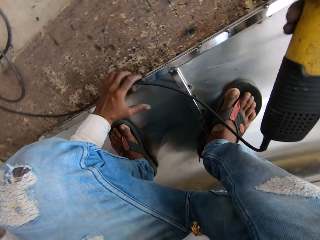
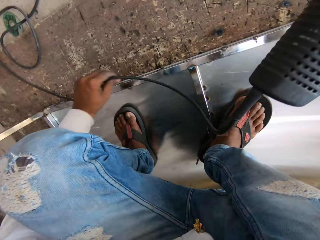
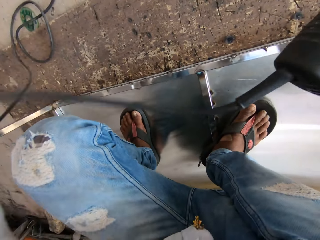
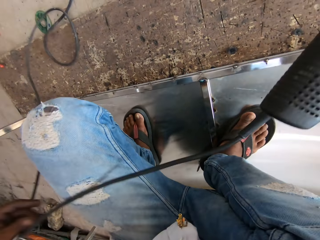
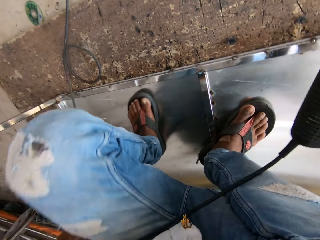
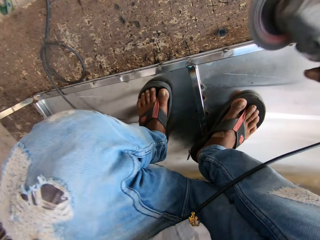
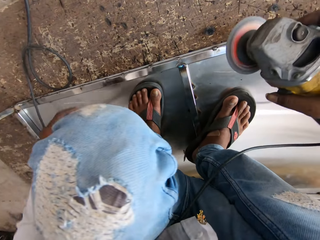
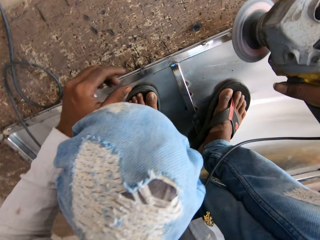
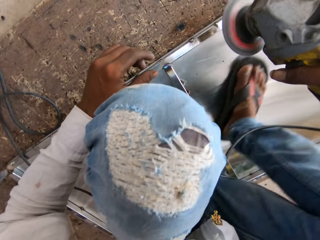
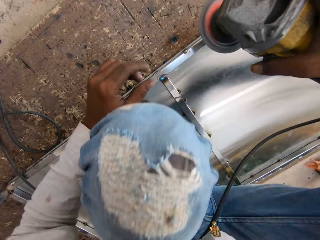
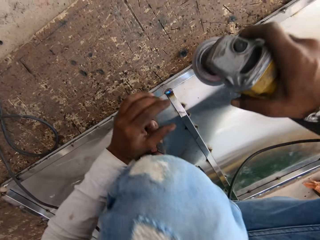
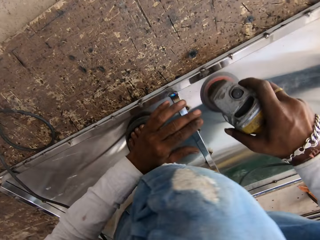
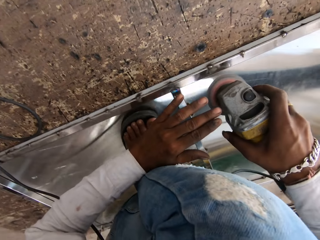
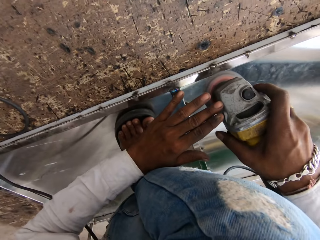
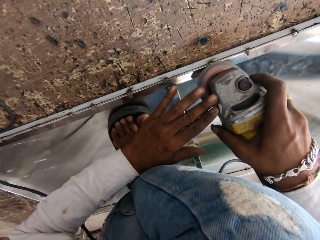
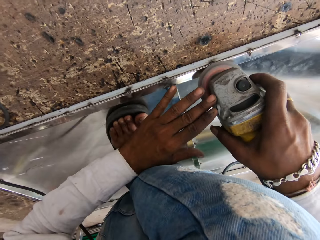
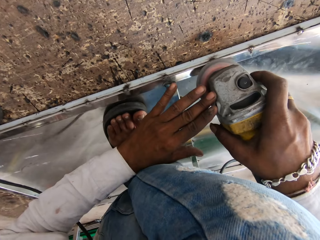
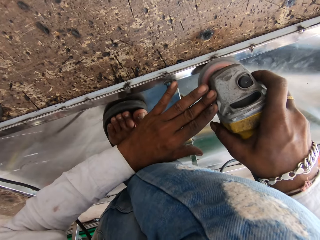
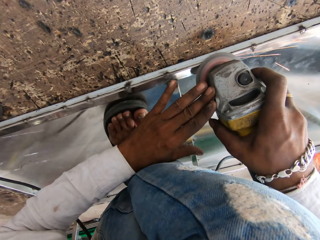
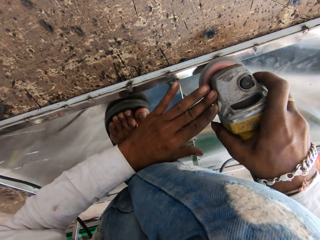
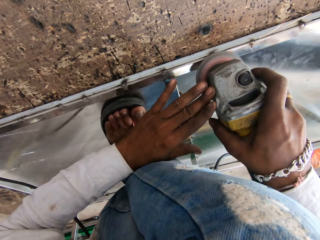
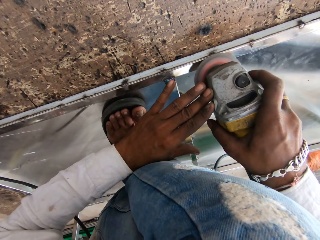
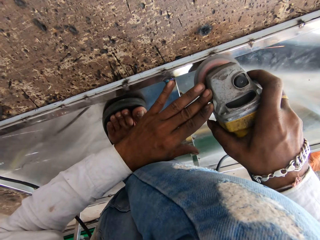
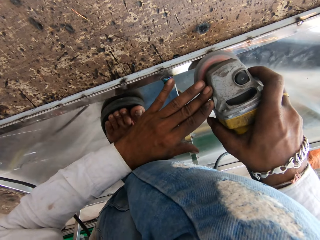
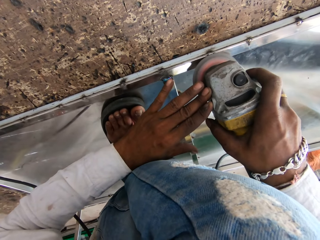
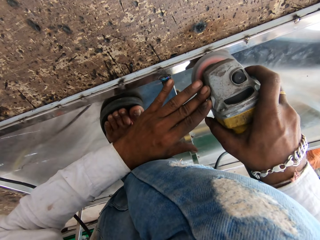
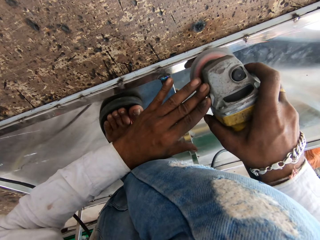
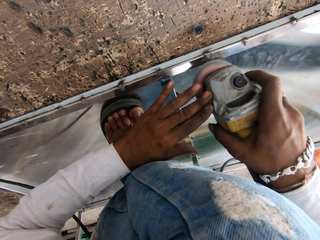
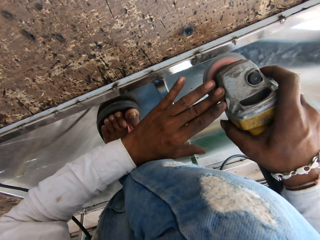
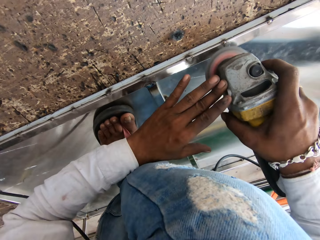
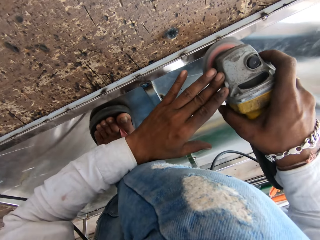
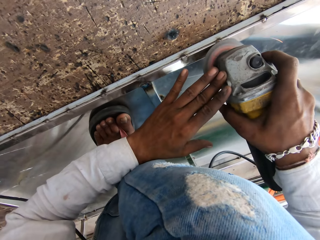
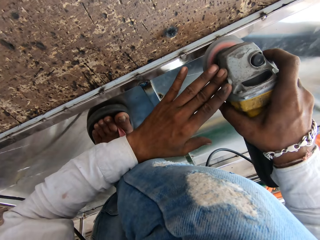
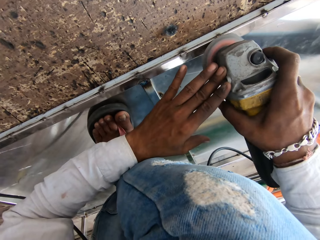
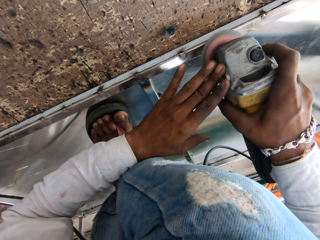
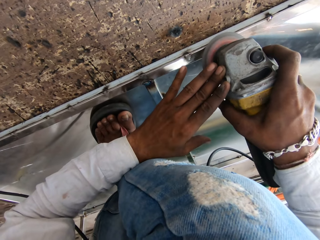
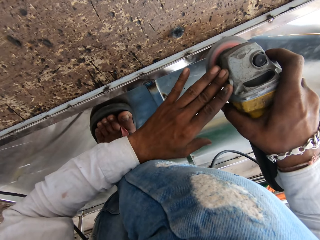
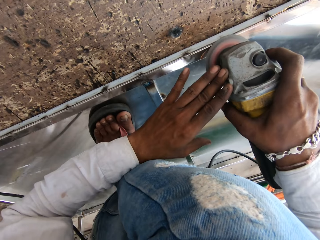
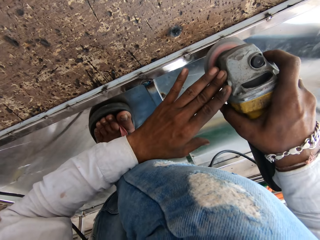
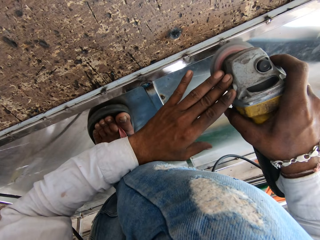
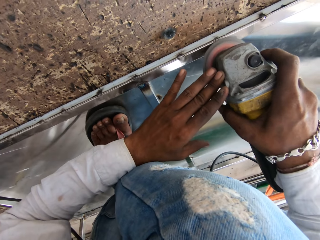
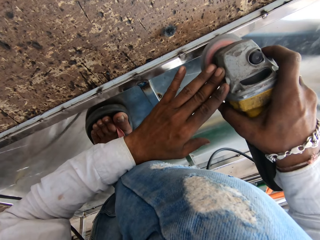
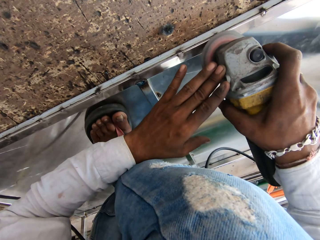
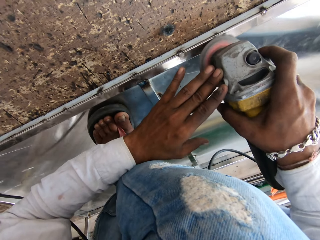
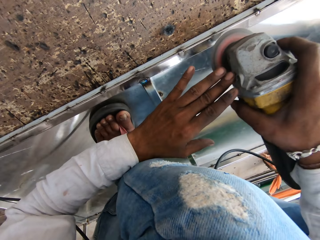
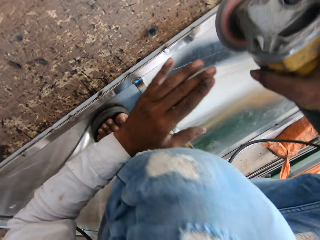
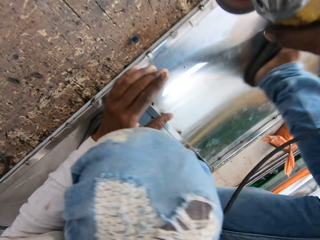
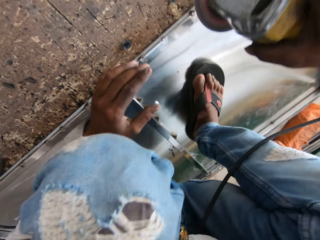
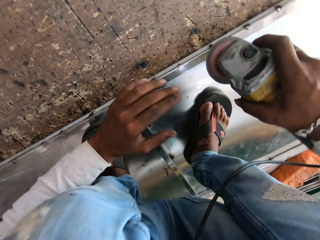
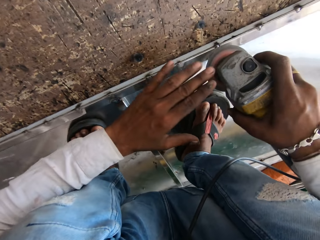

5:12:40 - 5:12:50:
The camera wearer pulls a cable. They lift the cable. They smoothen metal with a grinder. They smoothen the metal with the grinder again.

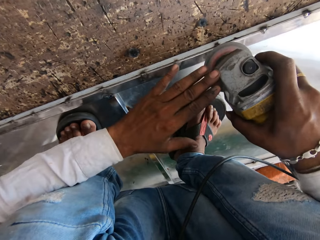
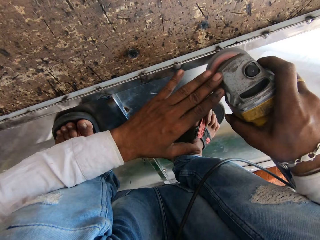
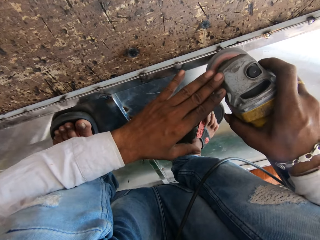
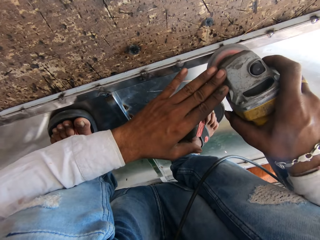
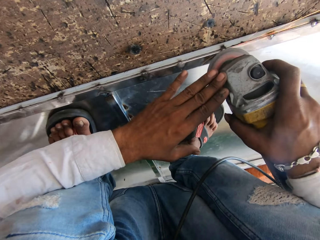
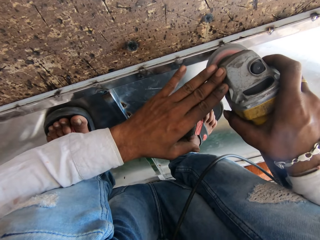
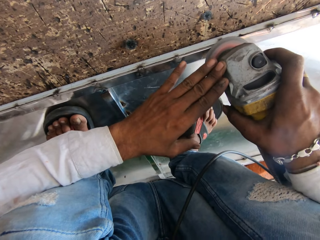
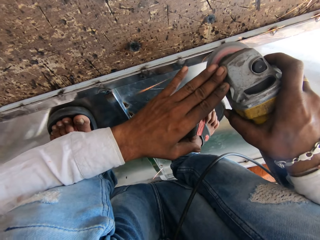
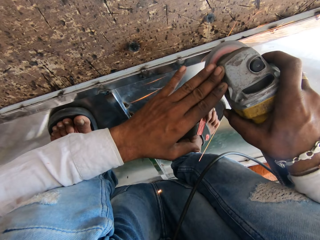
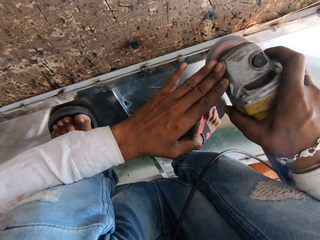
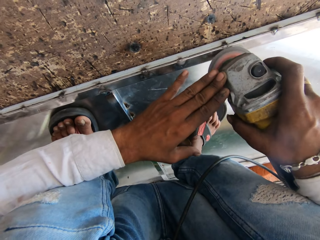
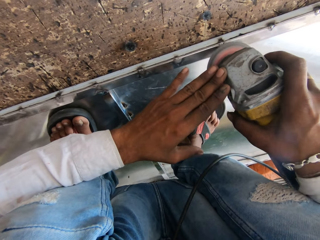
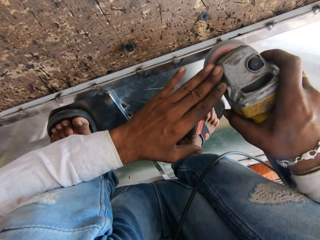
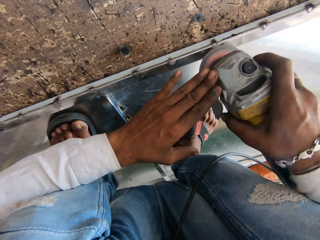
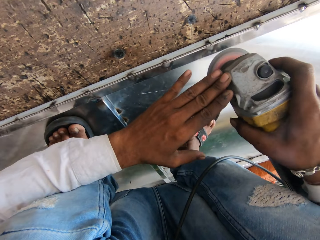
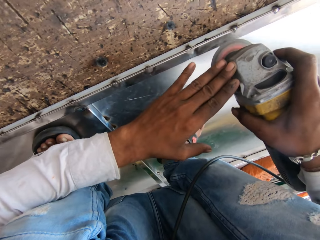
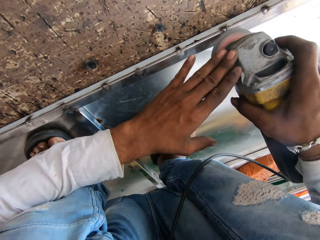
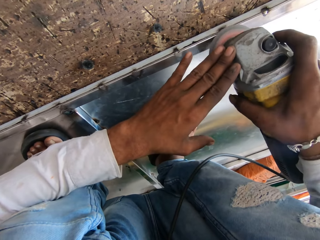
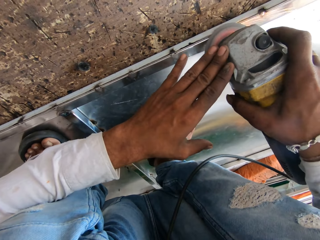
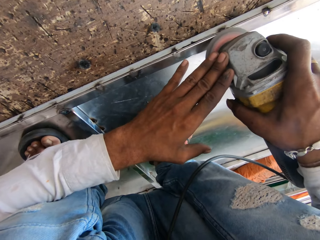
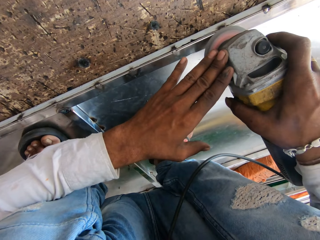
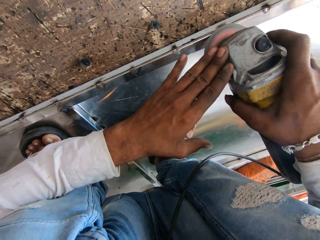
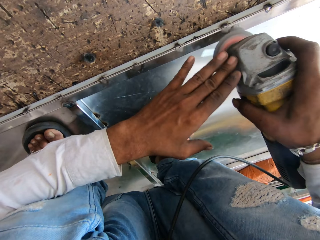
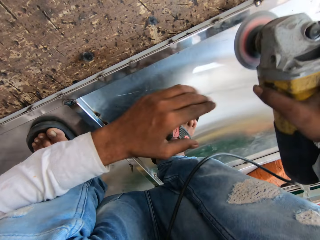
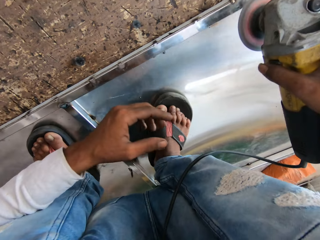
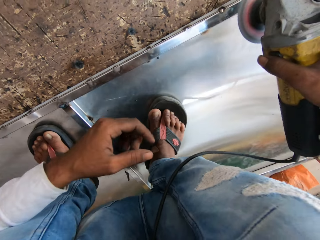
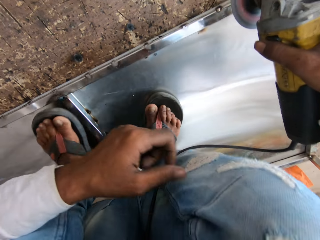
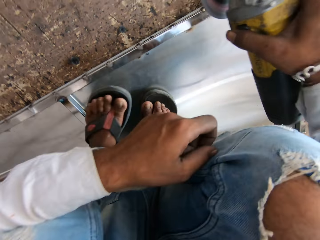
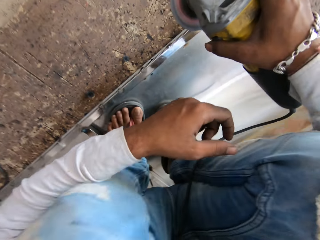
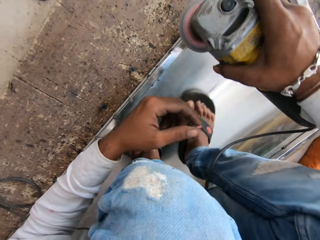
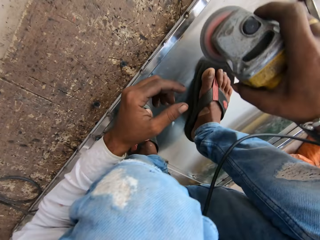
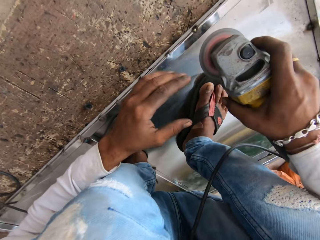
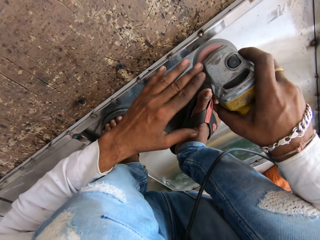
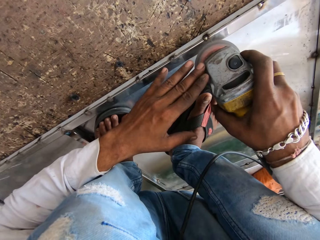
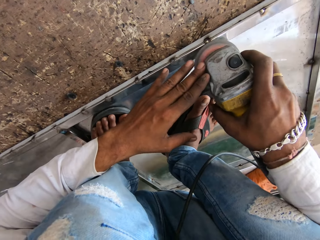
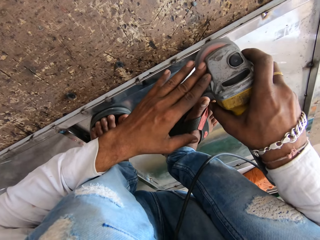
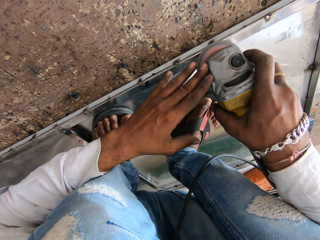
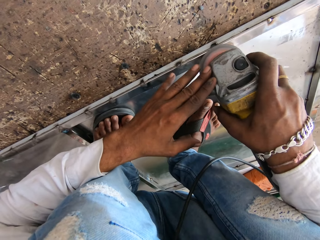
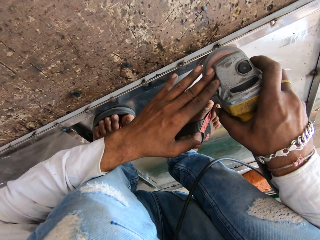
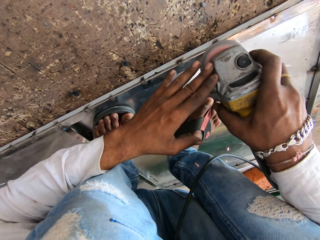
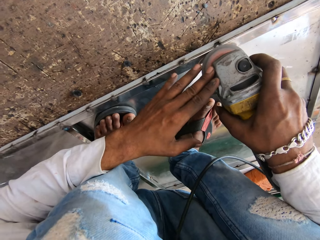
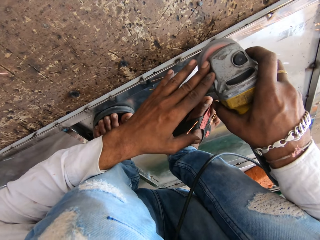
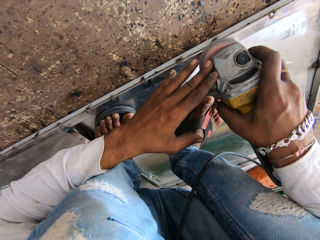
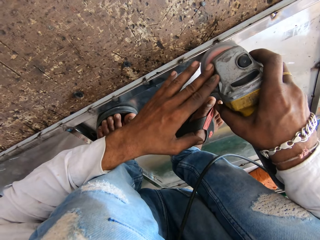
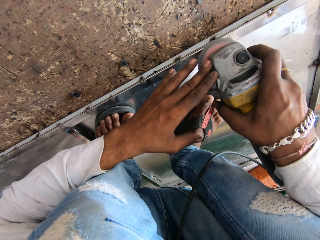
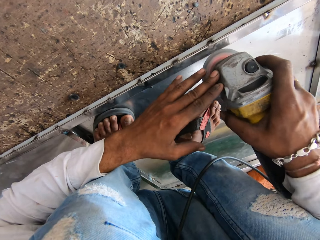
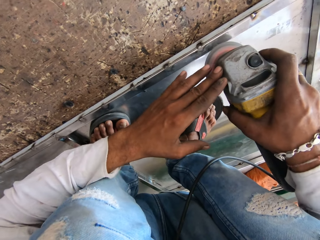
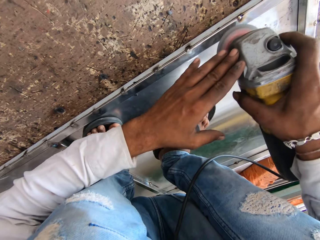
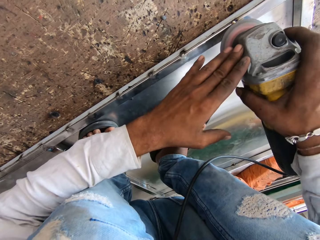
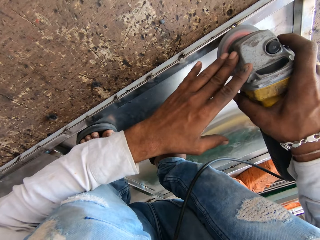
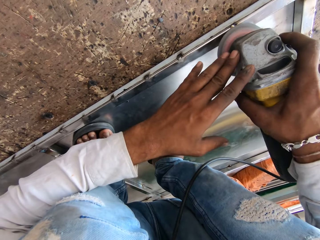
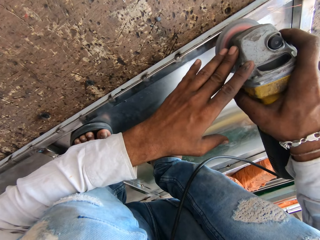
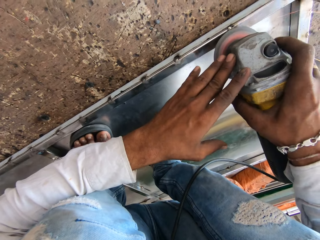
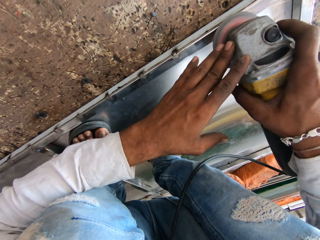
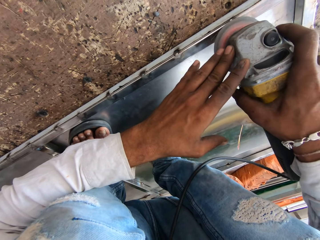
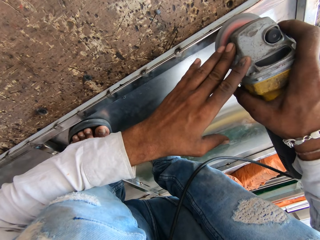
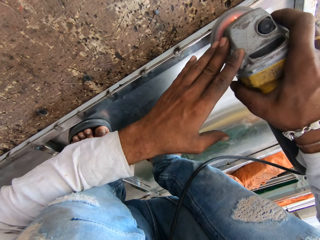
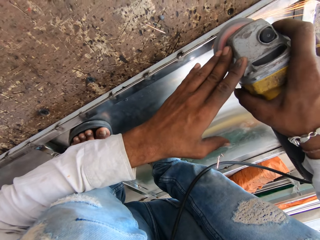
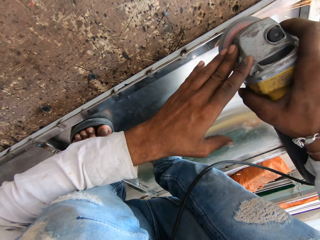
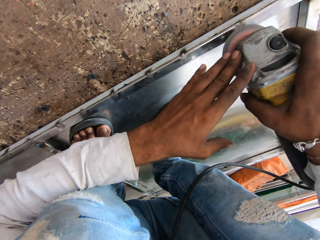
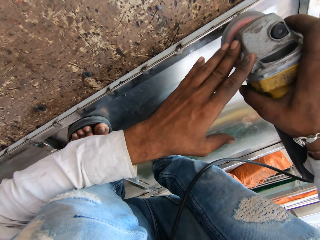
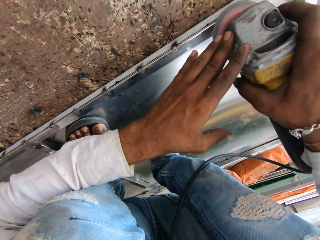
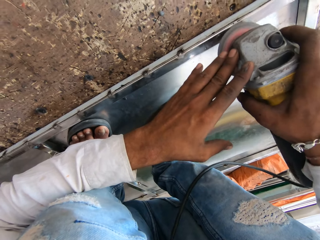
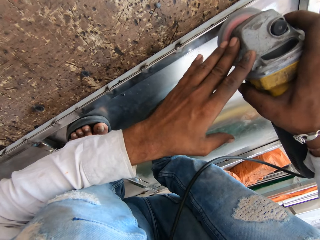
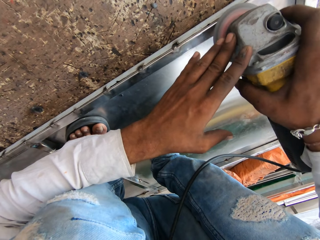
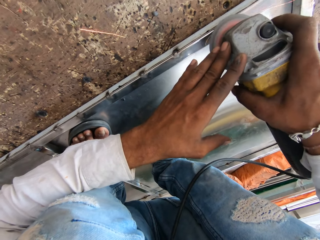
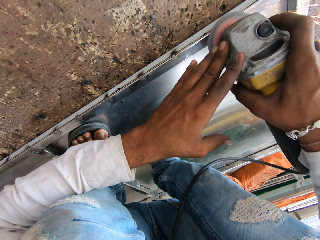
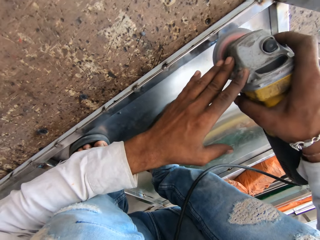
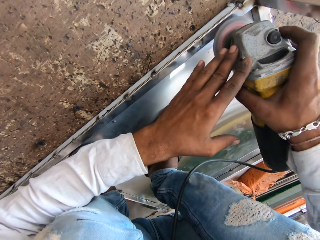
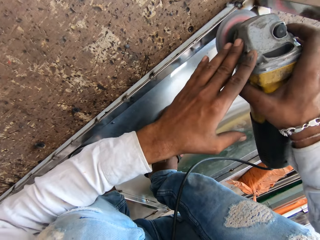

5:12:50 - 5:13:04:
The camera wearer smoothens metal with a grinder repeatedly.
